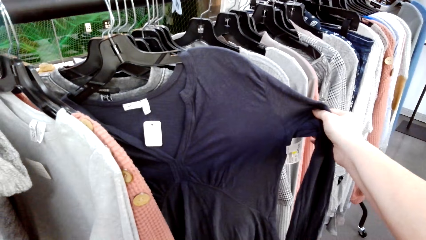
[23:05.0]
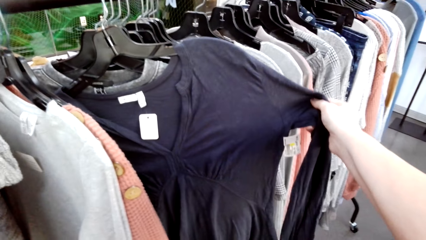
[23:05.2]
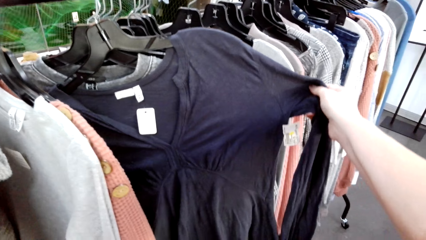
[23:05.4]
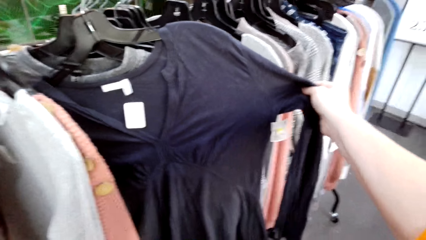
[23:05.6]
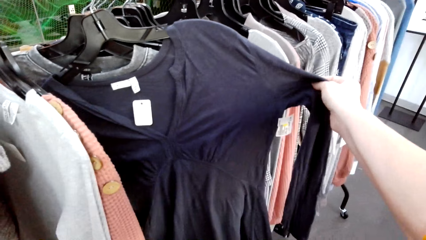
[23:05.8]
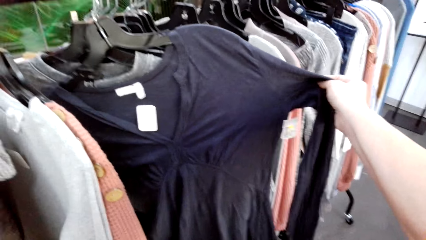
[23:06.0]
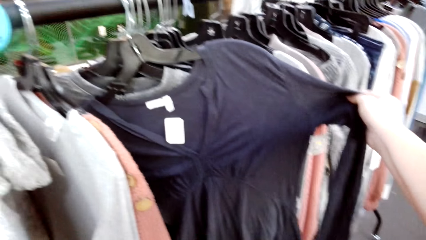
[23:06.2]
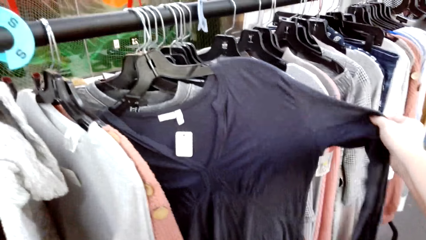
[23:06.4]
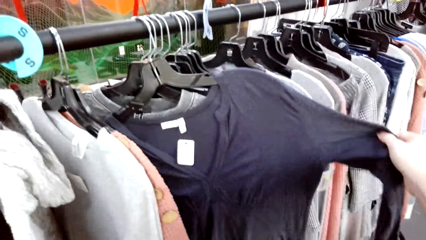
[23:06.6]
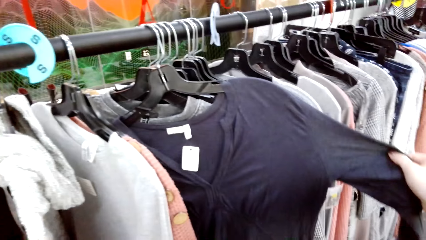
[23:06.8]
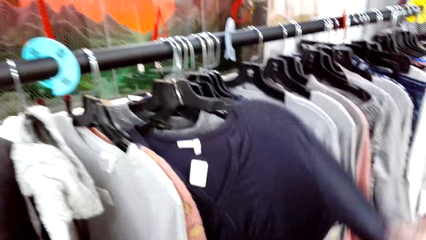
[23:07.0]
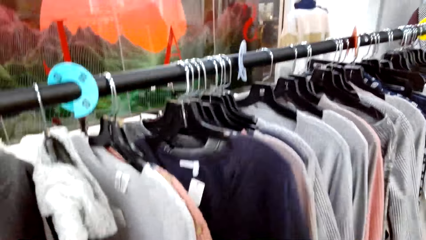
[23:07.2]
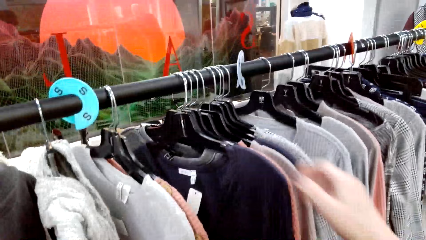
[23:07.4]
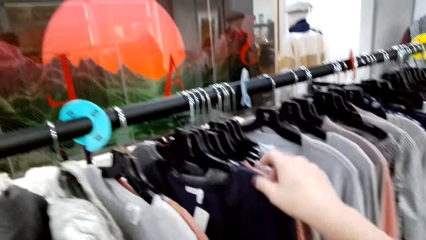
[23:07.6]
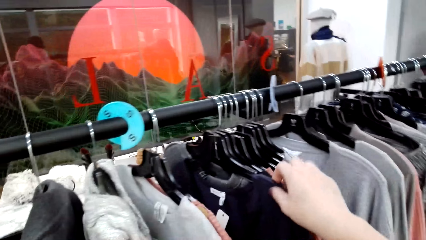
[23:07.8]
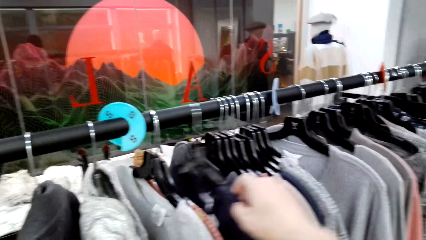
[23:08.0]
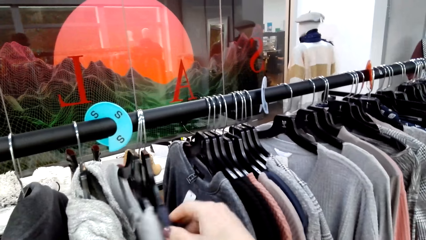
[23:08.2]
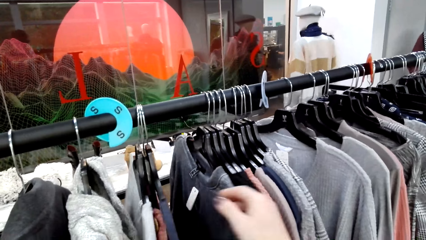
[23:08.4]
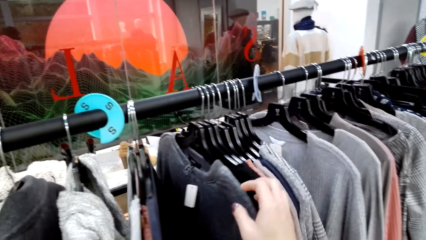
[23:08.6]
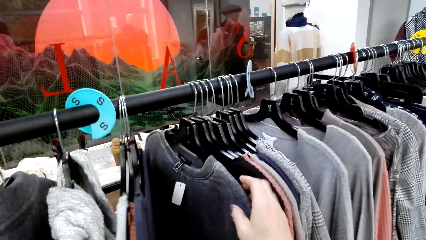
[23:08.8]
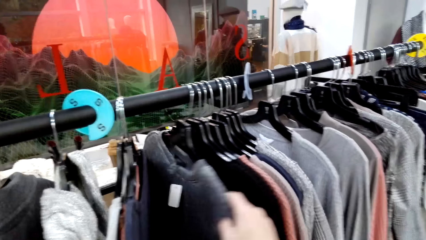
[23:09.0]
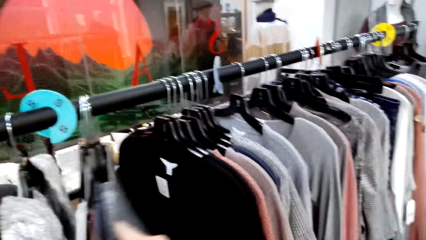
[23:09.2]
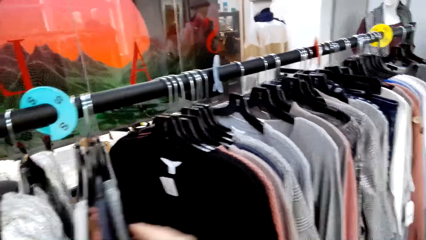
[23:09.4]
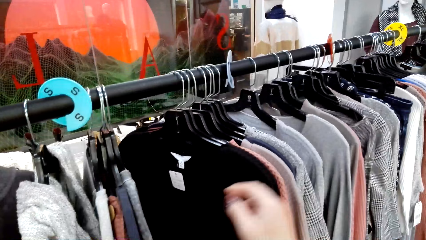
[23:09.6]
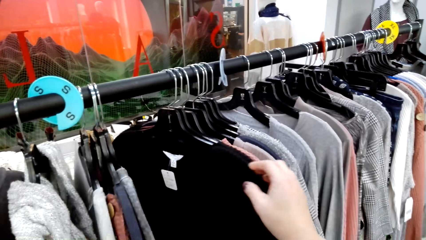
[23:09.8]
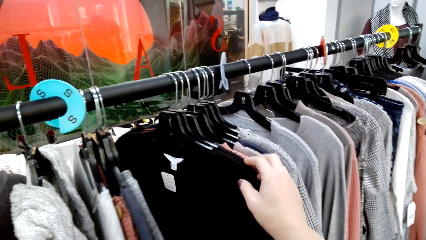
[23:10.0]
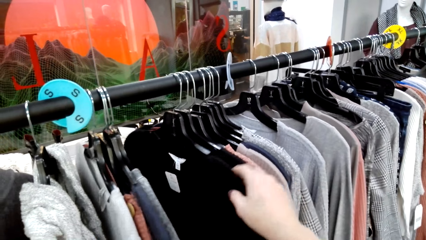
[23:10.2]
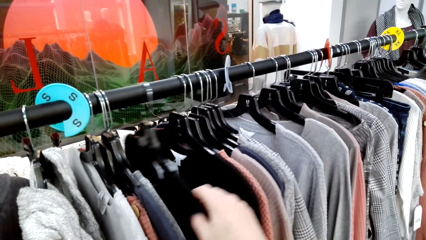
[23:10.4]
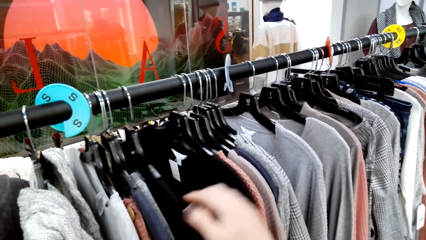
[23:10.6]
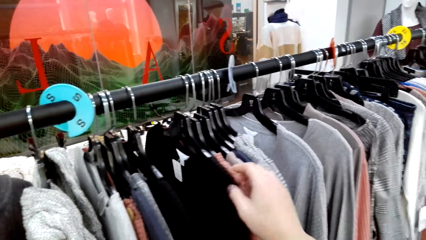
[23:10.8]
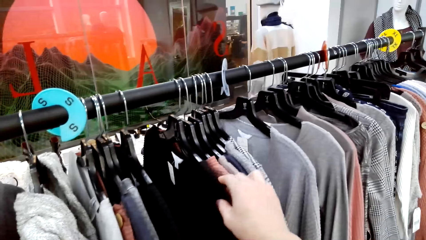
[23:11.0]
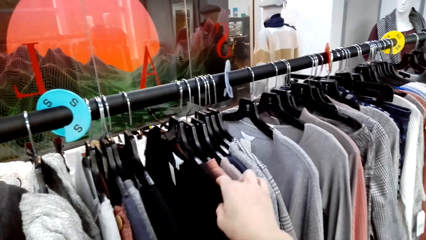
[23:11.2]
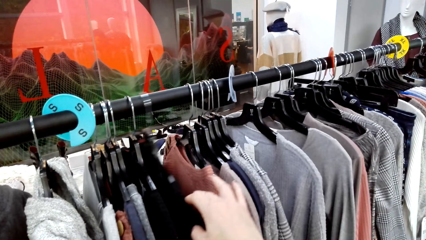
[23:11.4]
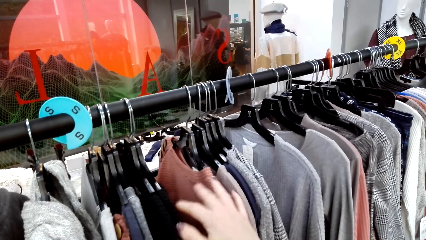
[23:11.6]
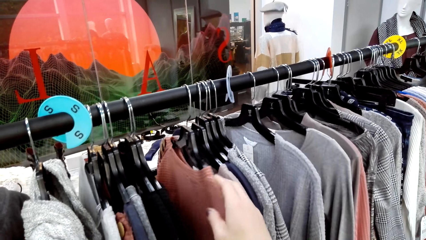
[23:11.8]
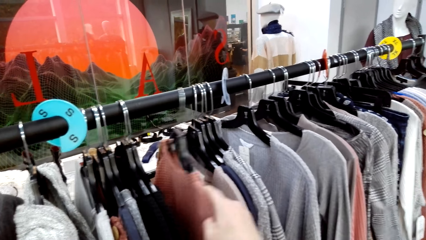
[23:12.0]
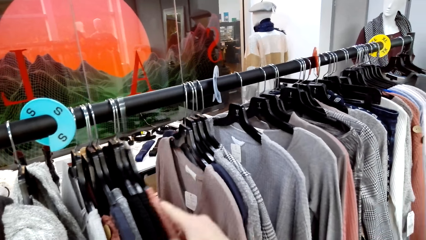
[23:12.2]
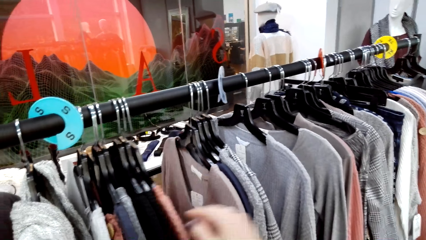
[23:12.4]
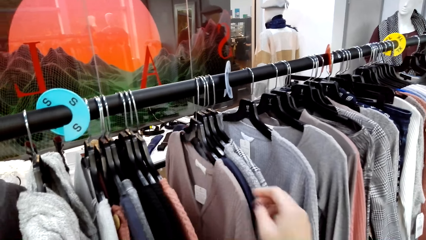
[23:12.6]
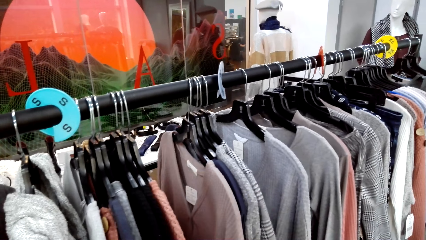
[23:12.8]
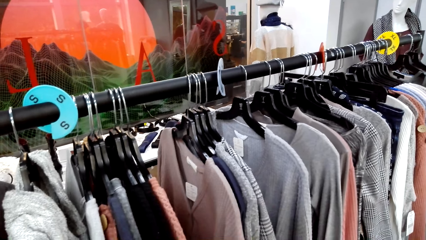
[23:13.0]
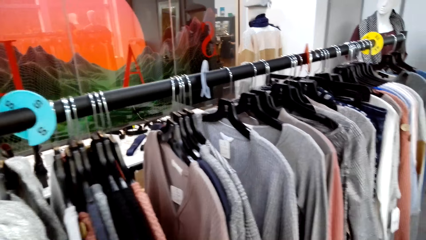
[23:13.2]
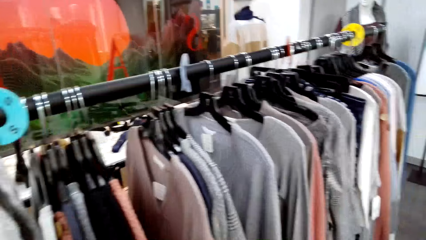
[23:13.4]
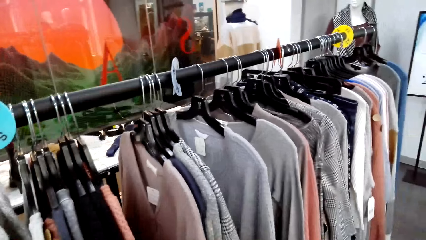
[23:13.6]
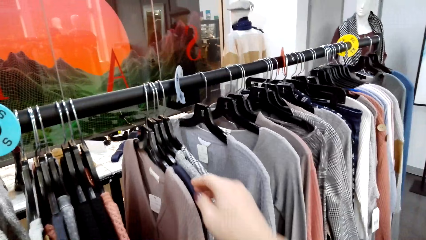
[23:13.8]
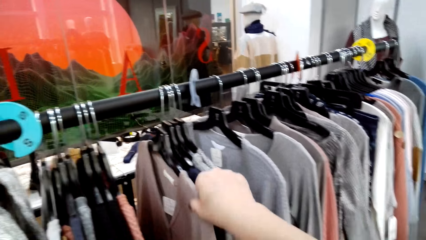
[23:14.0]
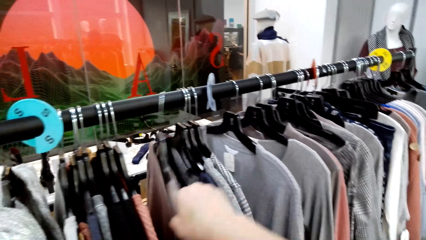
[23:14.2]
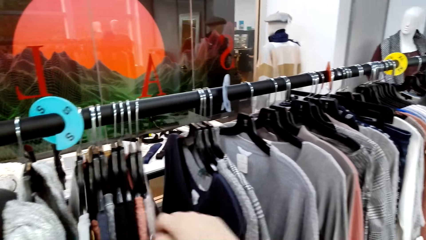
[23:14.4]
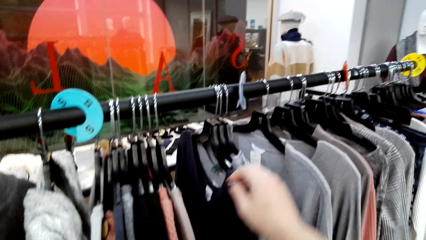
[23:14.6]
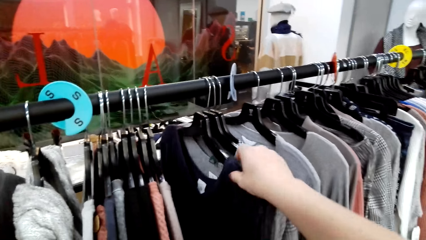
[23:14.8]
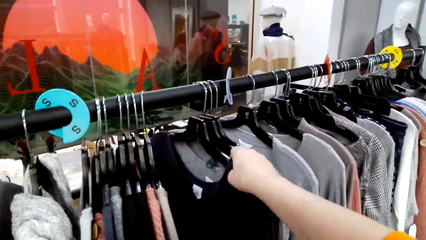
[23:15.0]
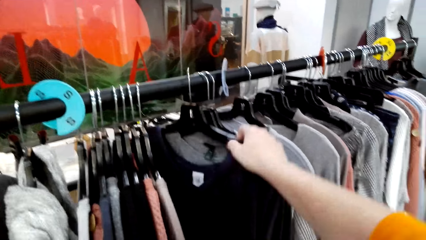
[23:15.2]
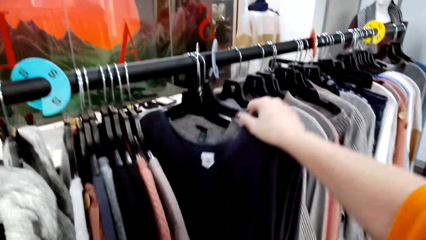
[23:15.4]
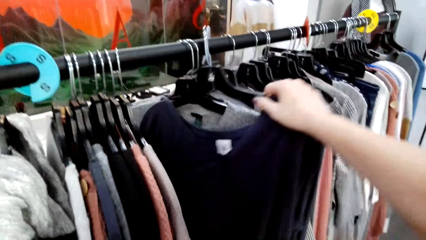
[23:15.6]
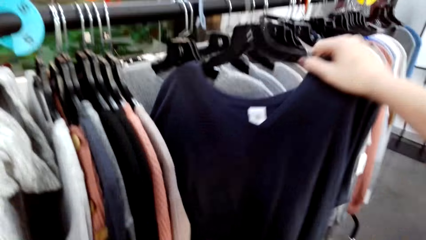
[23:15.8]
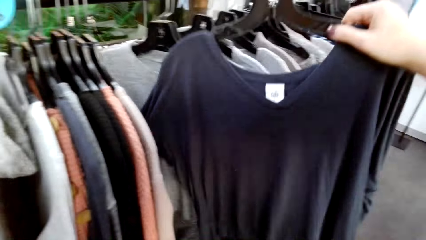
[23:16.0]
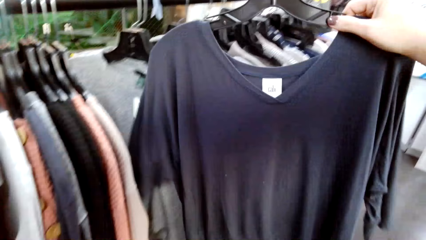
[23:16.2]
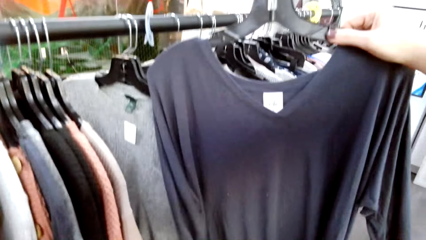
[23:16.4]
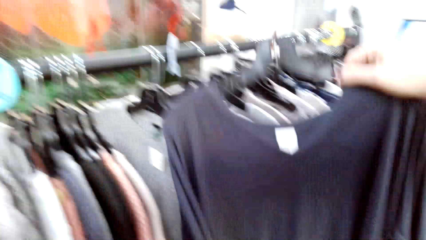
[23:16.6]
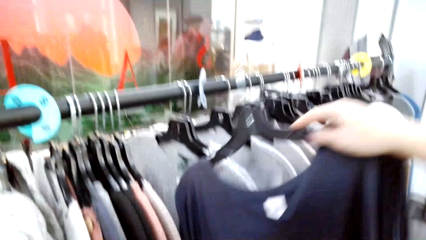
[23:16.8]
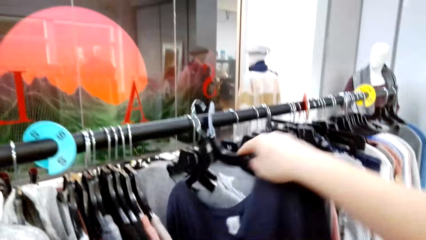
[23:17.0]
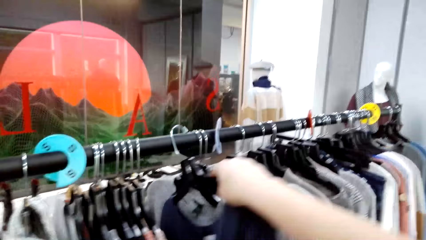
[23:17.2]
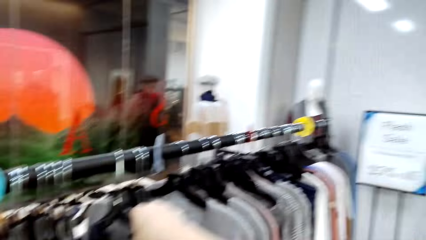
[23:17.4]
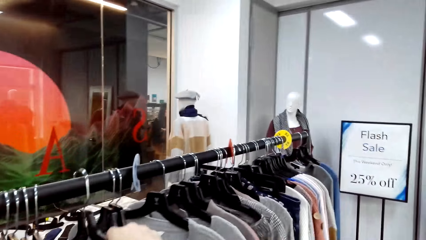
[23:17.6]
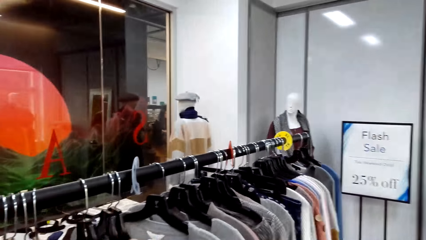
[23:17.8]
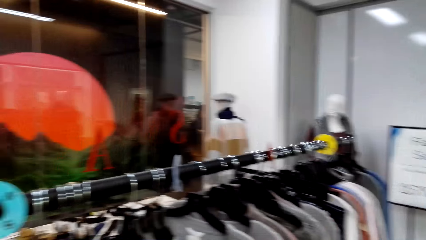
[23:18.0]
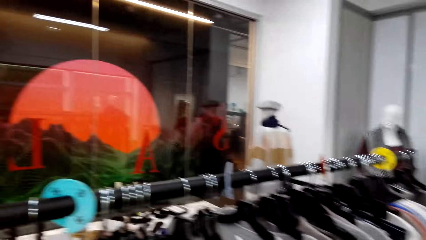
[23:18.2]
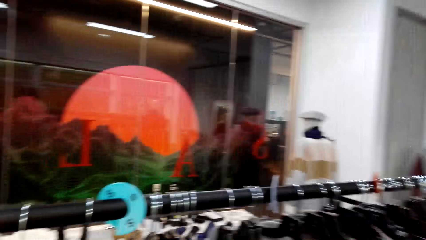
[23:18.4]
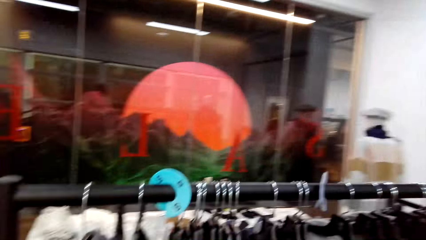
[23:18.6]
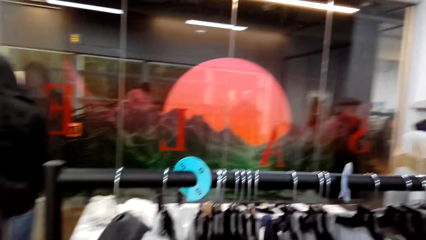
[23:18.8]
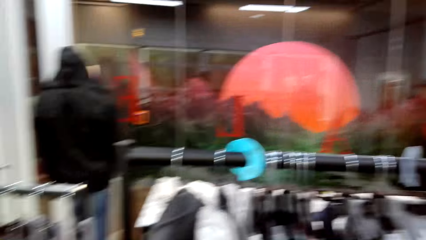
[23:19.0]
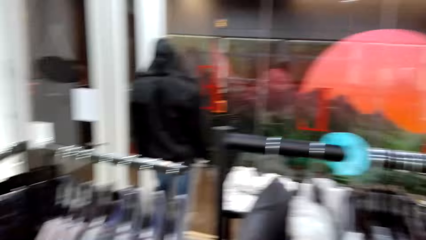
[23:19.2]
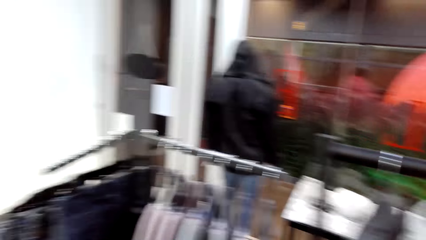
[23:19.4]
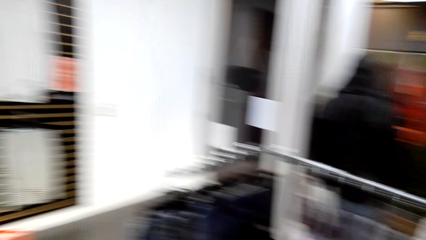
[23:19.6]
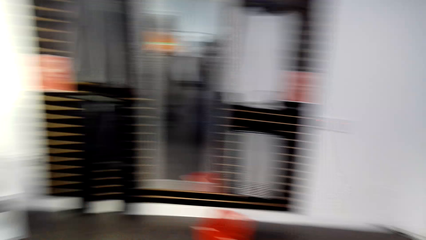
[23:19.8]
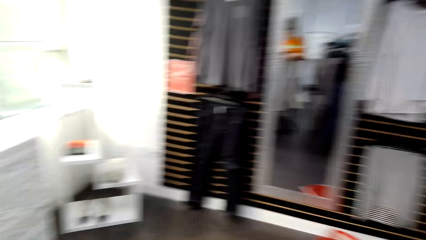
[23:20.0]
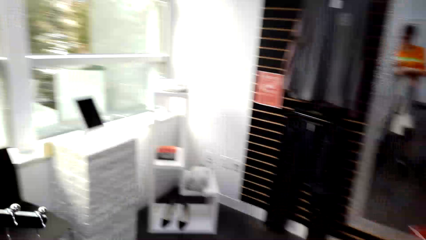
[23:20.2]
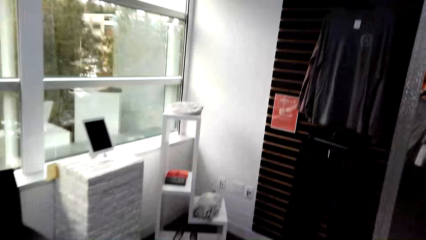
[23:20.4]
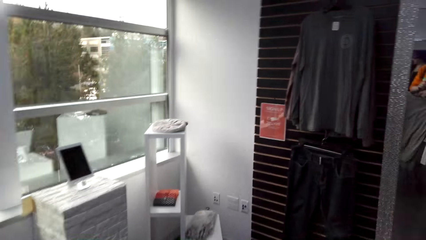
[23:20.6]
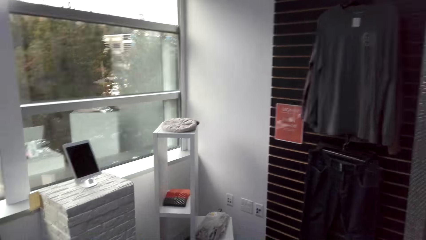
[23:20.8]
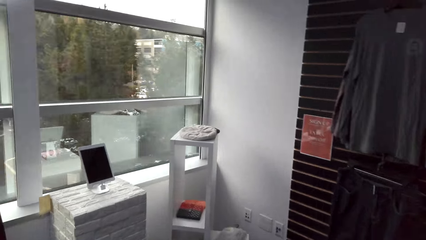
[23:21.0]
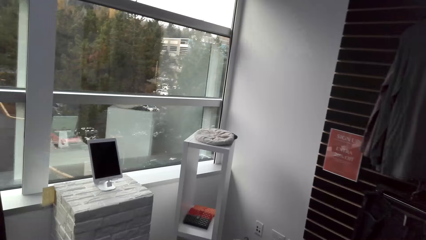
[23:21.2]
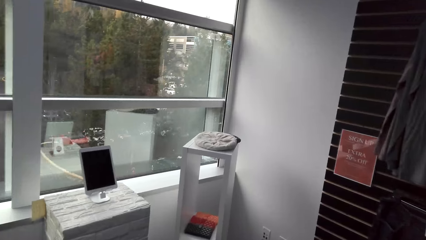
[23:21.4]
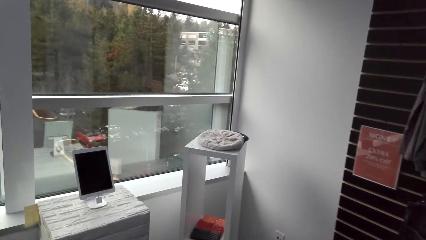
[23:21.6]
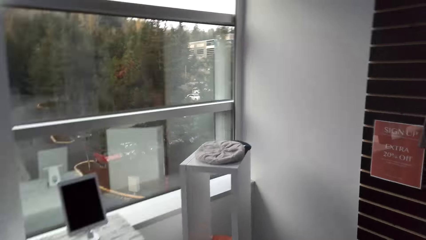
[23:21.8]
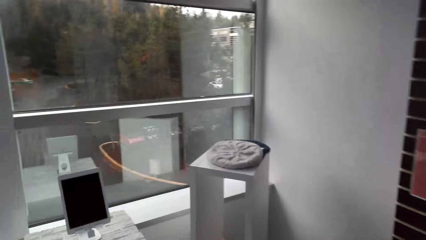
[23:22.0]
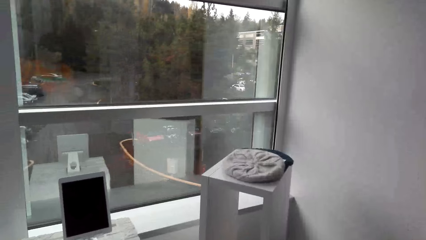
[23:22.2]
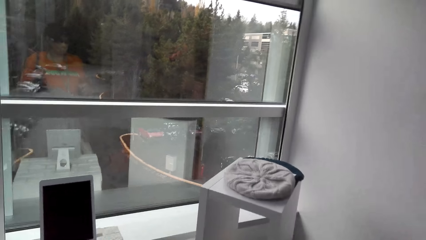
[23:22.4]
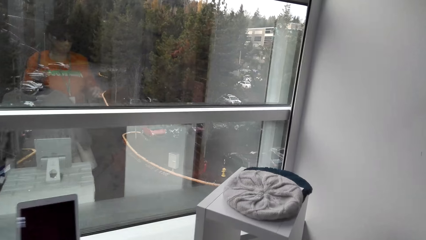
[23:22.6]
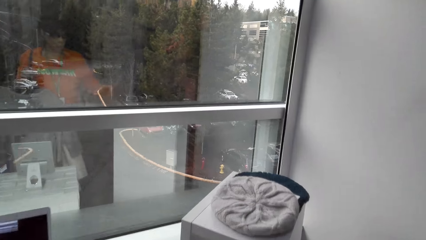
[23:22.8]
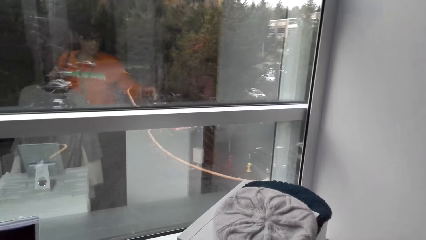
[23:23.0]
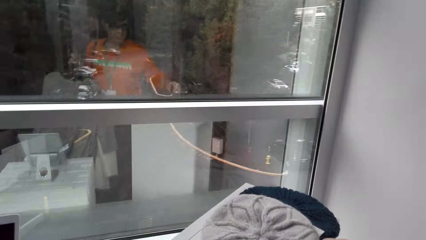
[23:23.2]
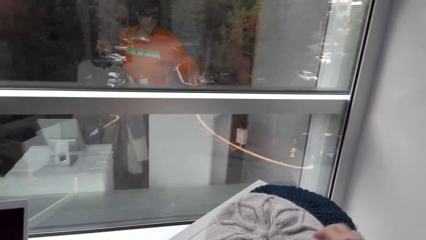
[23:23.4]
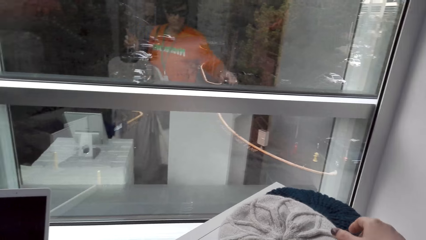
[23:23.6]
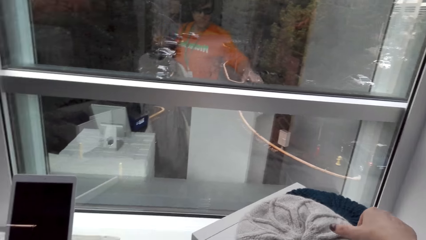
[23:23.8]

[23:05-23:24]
The camera wearer lifts the cloth. They move the cloth. They release the cloth. They lower the hand. They move the cloth. They pick up the top from the rail. They hang the top on the hanger on the rail. They look around the room. They walk around the room.
